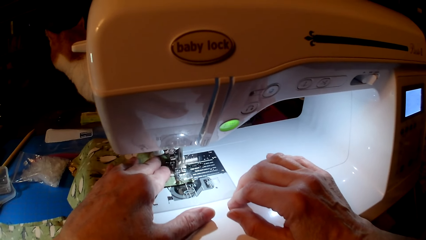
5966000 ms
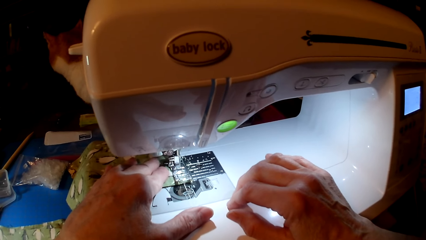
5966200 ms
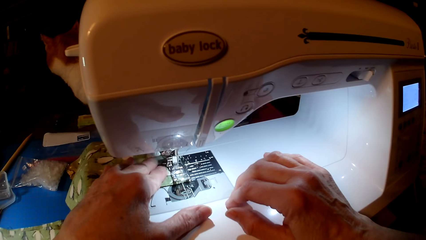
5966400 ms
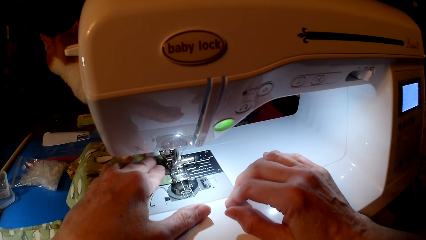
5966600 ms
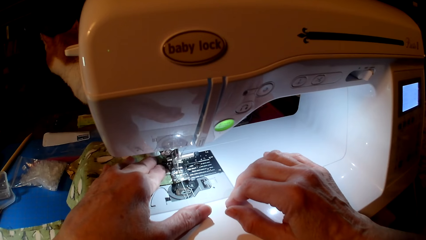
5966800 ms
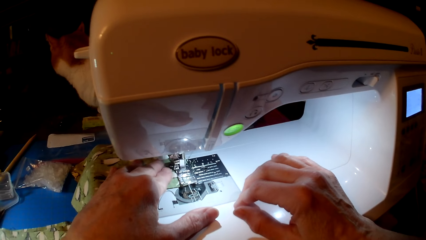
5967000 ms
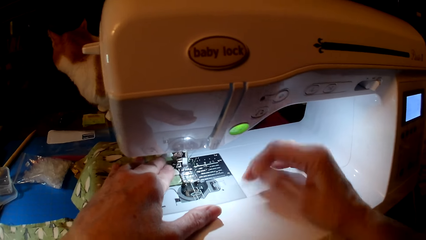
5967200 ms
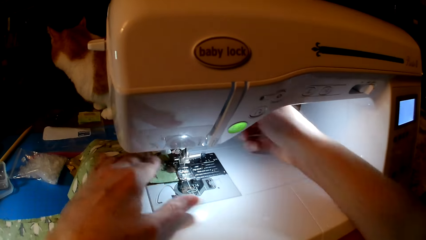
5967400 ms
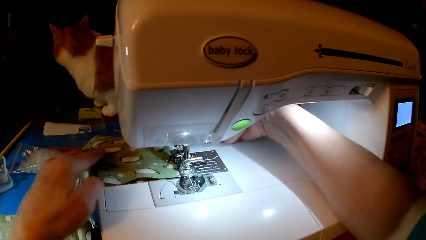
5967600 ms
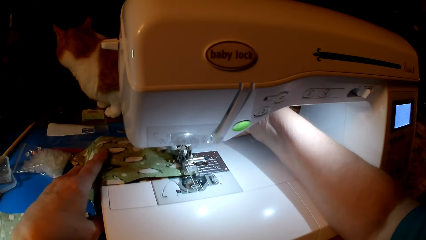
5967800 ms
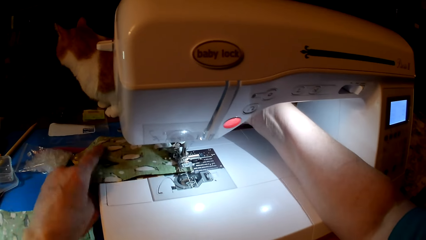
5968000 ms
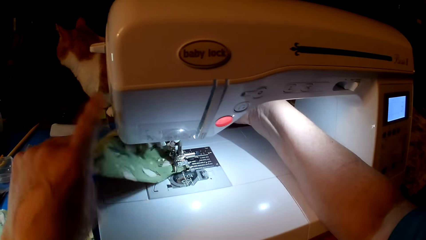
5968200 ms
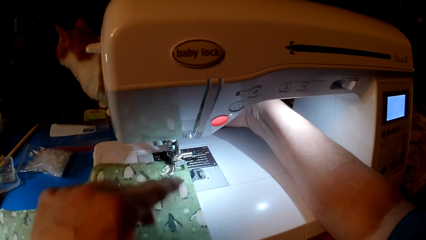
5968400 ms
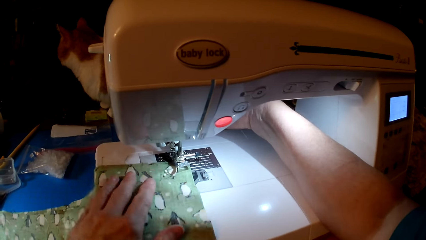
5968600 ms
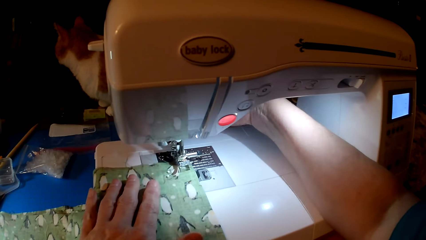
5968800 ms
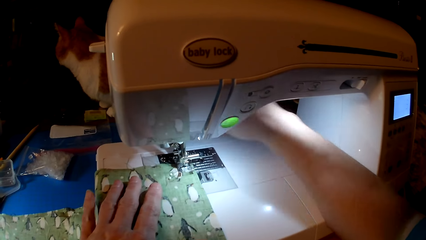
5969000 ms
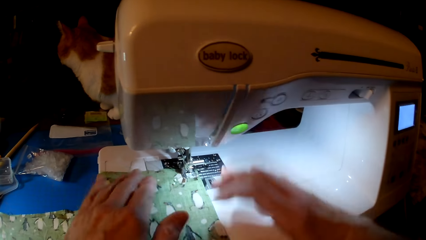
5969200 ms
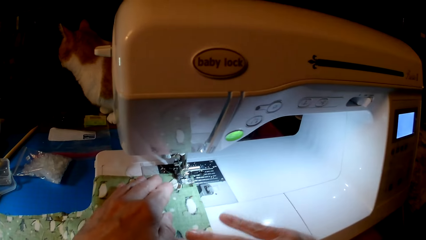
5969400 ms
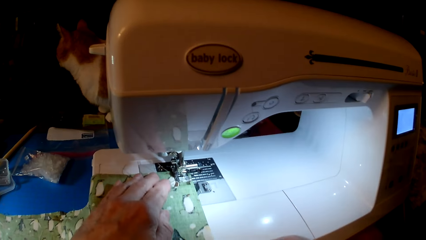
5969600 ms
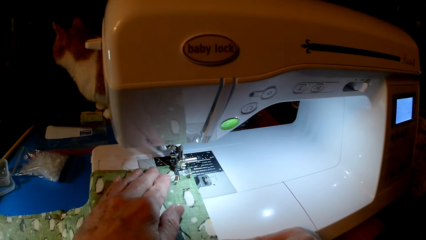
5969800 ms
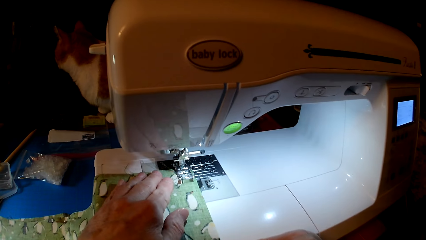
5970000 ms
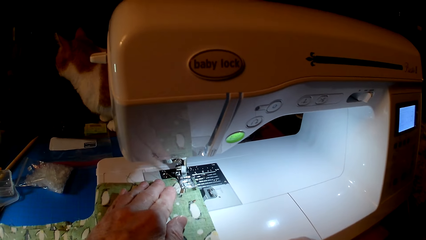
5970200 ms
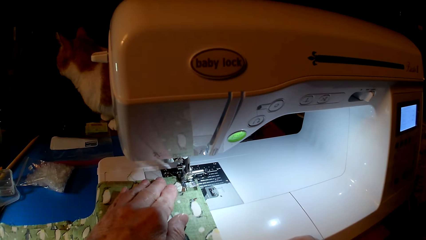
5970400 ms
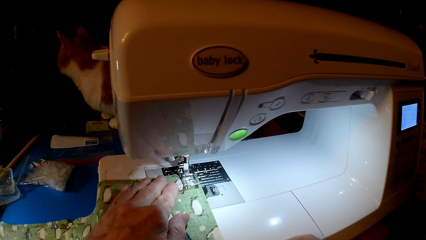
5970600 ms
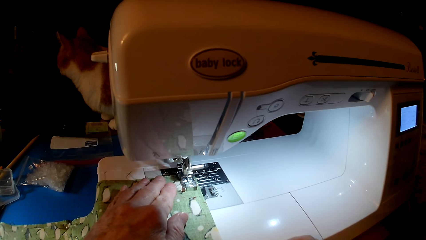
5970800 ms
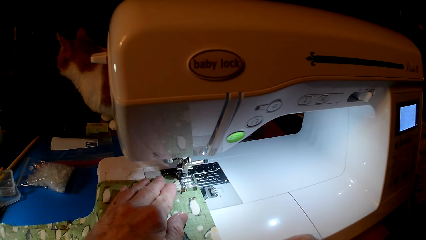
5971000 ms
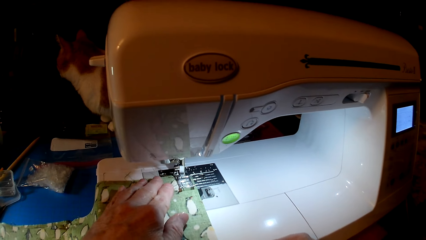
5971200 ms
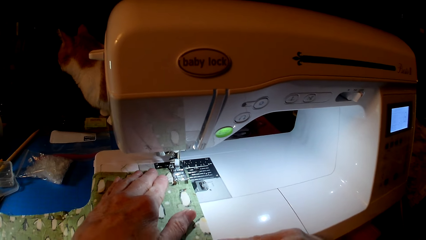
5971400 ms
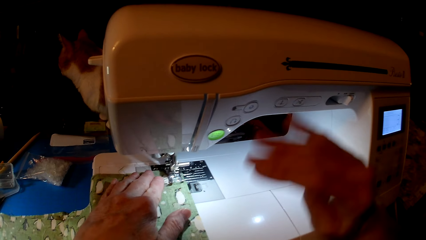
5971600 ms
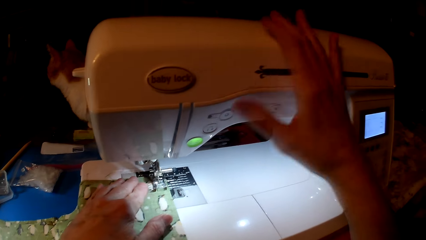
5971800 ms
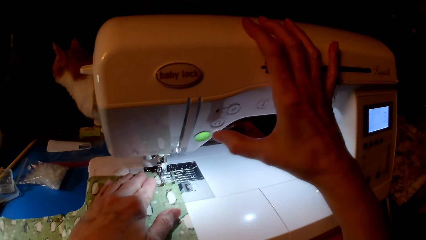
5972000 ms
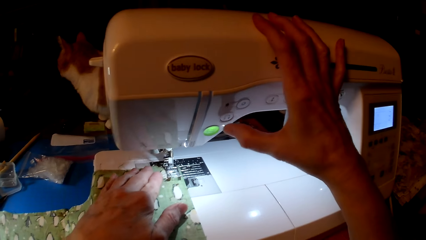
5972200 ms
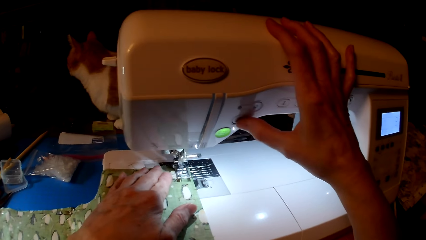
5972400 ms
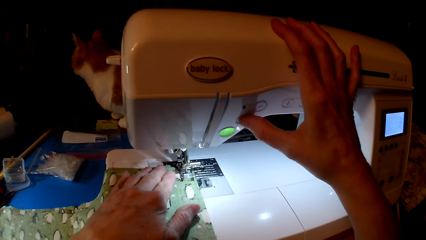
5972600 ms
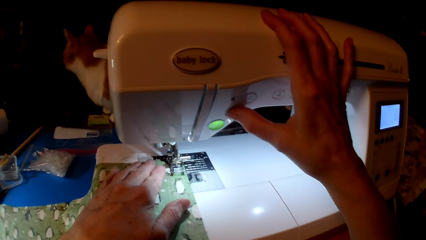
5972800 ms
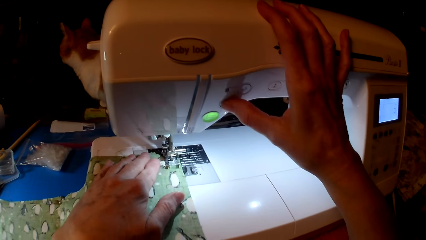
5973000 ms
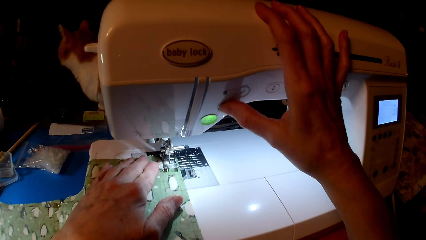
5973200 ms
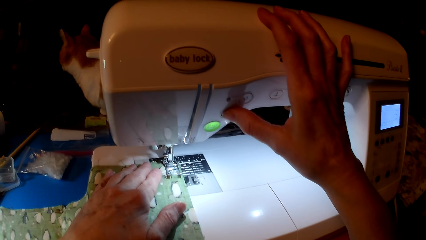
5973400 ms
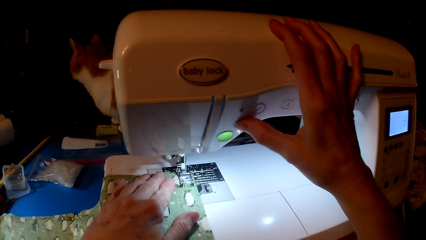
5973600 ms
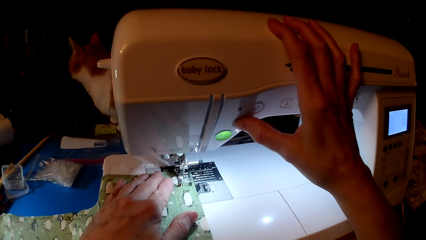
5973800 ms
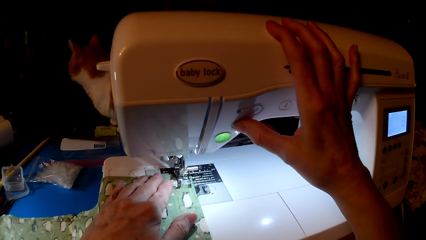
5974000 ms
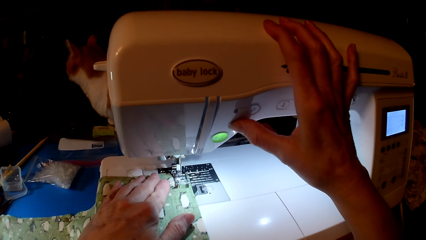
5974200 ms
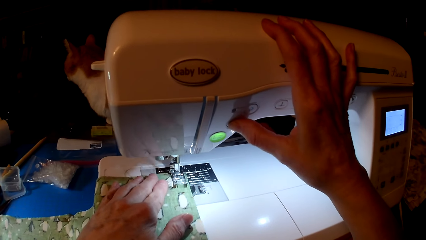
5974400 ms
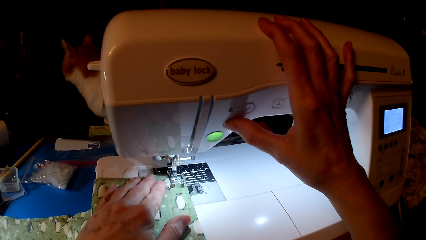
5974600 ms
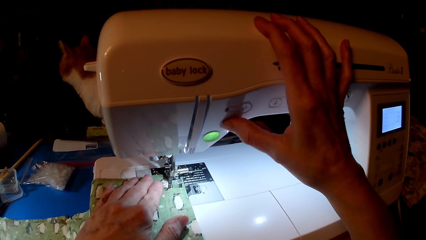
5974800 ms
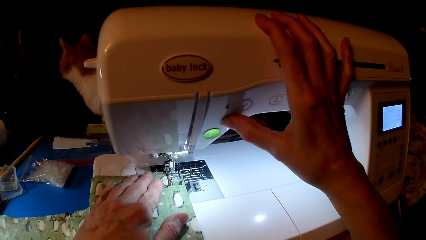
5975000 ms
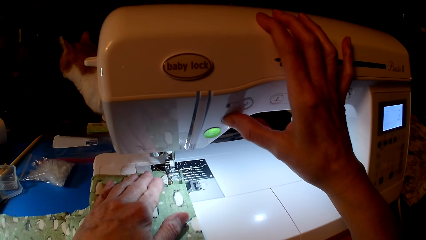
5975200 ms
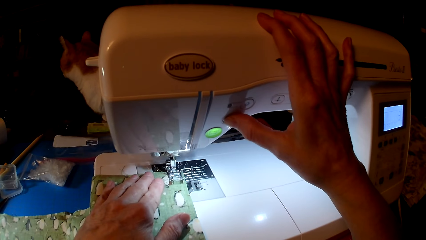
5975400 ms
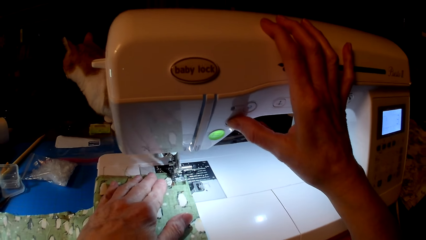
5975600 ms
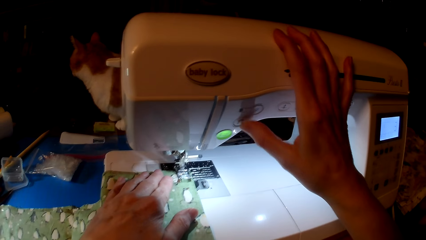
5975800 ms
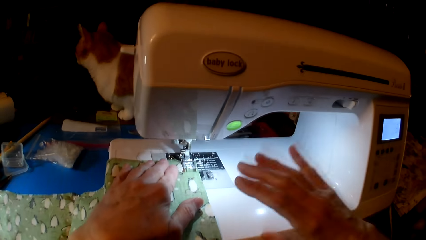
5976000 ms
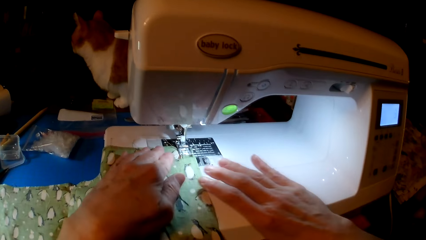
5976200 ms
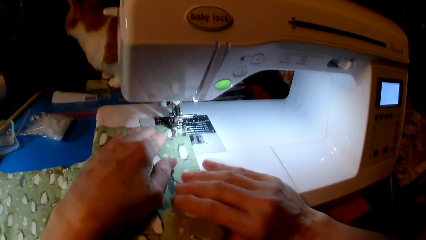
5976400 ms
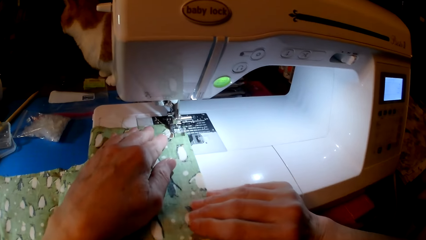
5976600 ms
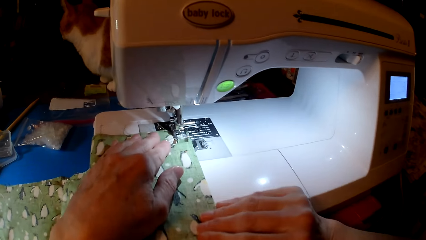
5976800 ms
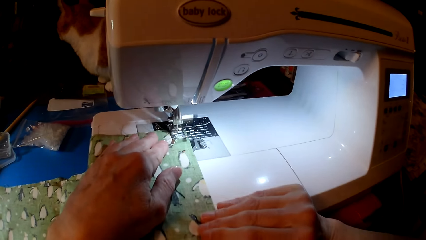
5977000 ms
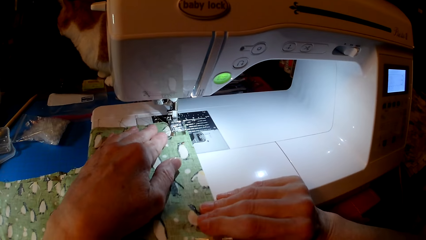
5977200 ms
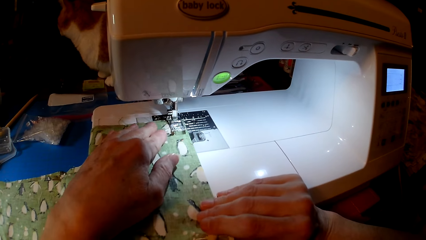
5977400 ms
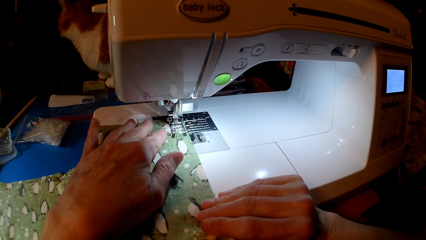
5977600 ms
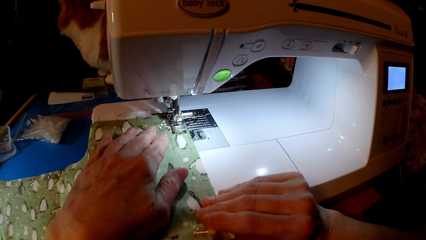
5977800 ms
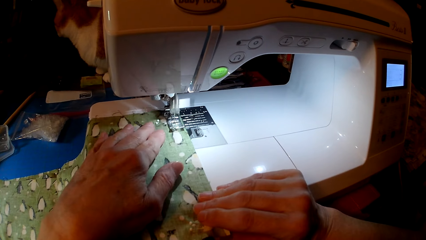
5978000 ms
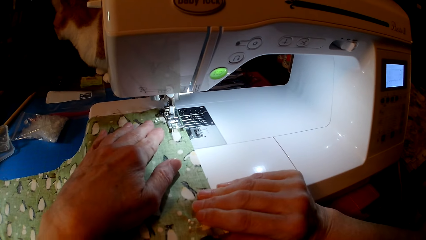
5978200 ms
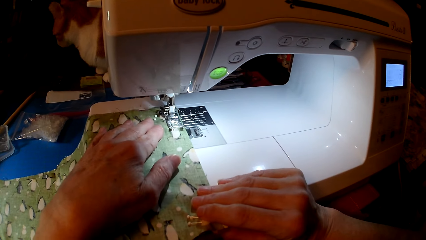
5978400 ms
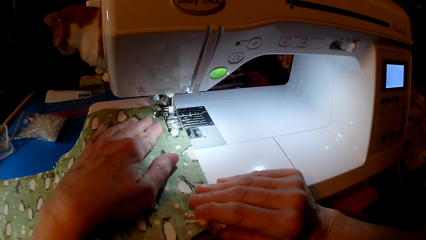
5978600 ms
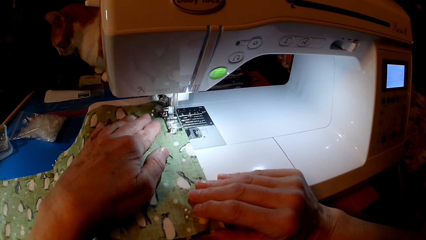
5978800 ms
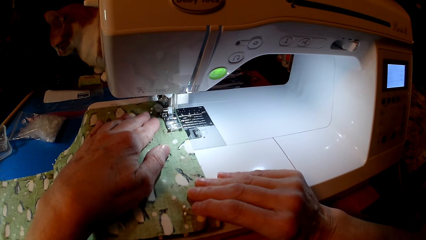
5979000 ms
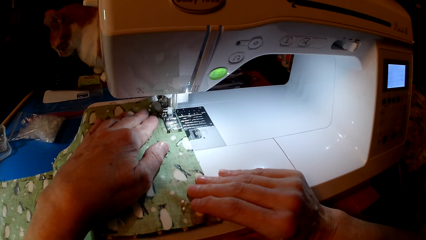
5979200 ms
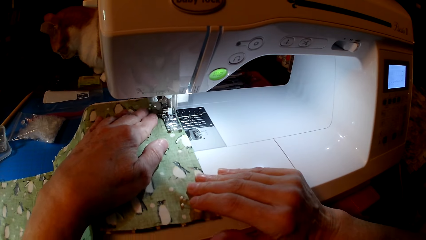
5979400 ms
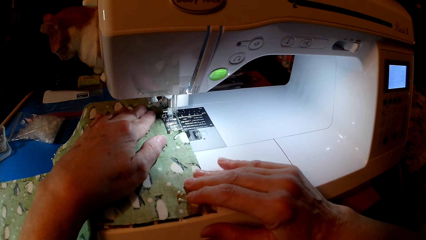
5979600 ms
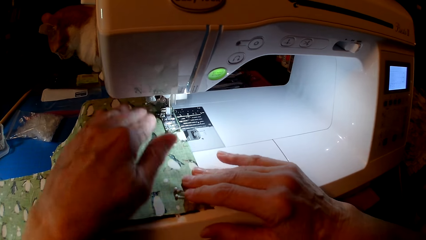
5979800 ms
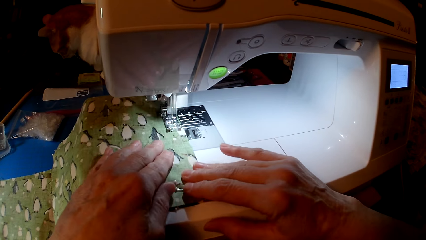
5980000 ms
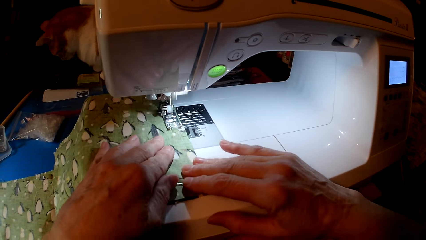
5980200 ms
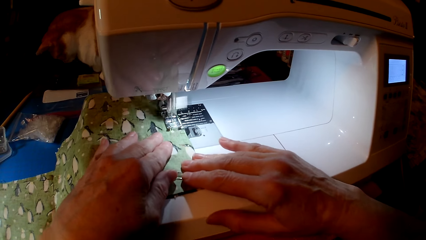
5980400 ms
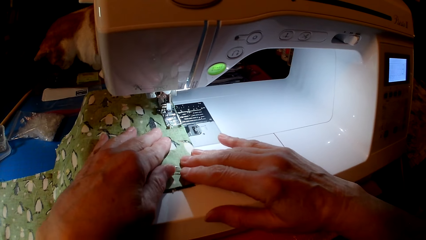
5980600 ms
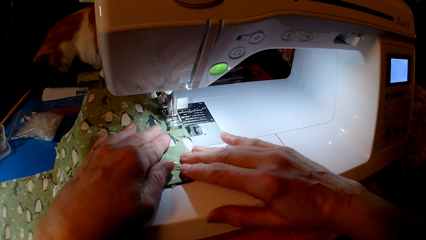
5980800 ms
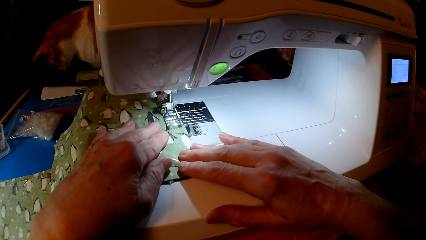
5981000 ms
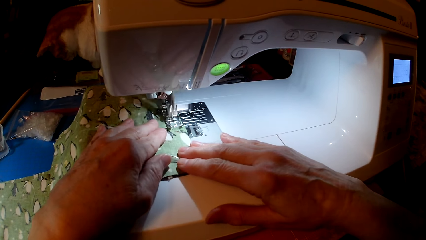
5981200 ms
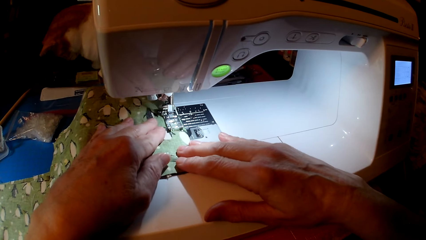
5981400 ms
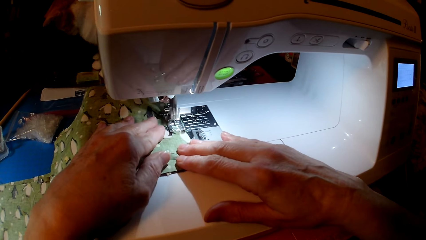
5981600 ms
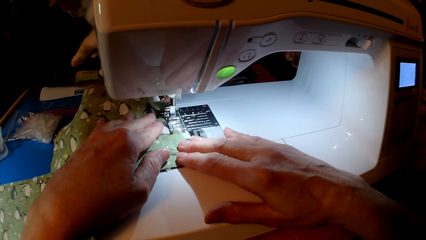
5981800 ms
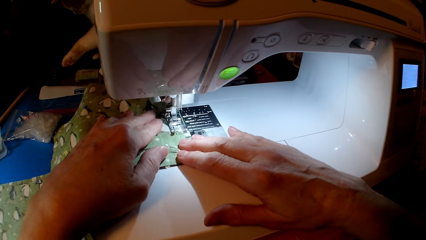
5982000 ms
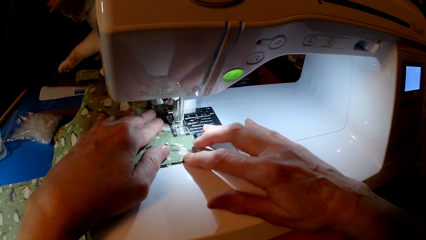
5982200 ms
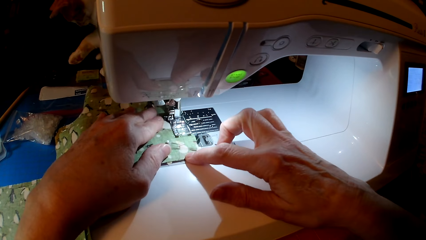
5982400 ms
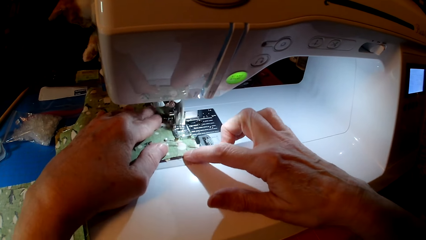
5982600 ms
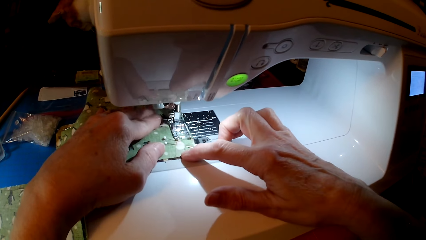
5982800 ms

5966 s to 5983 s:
The camera wearer turns the cloth. They hold the cloth. They press the sewing machine. They sew the cloth.
